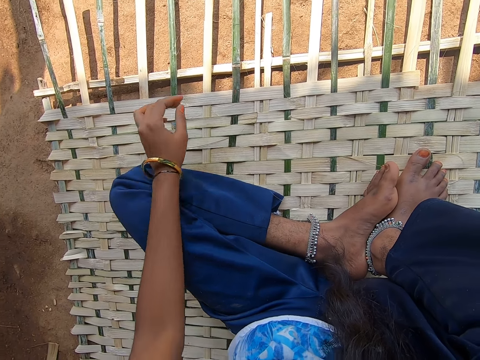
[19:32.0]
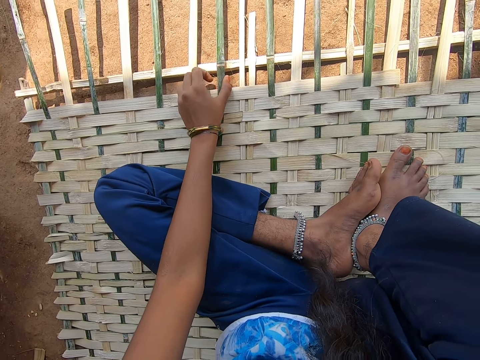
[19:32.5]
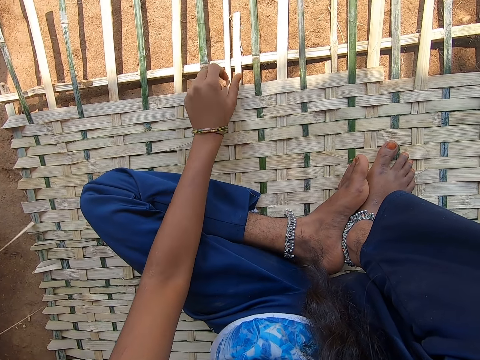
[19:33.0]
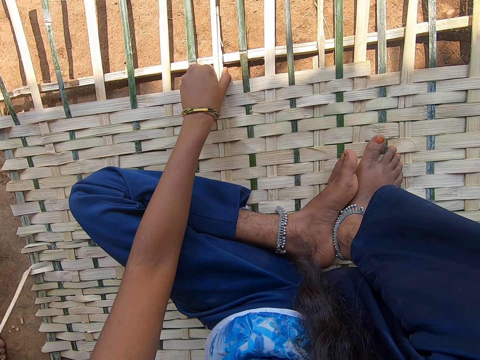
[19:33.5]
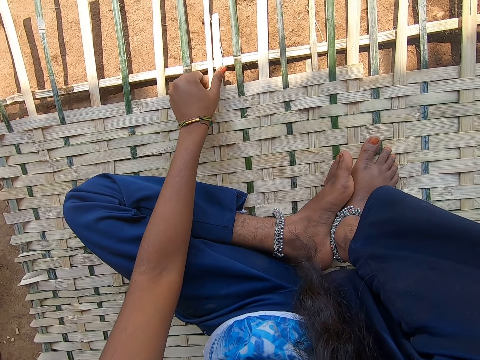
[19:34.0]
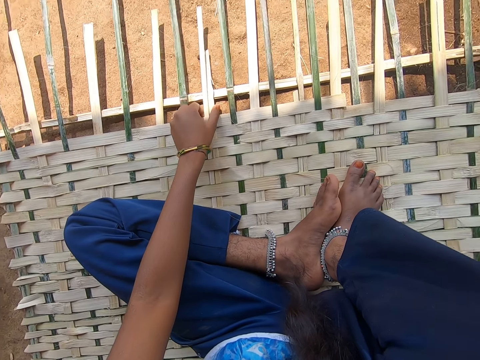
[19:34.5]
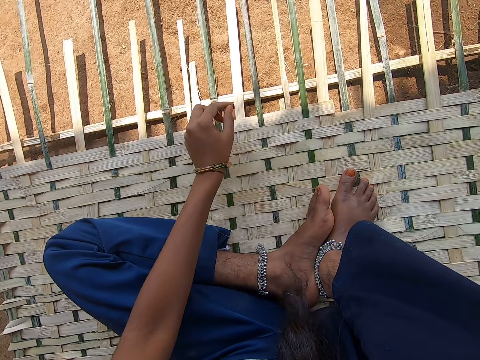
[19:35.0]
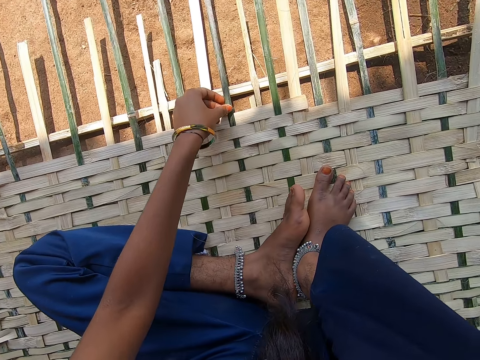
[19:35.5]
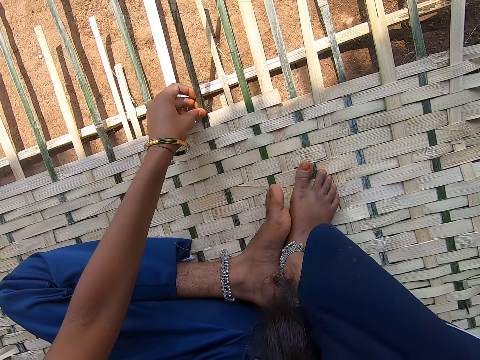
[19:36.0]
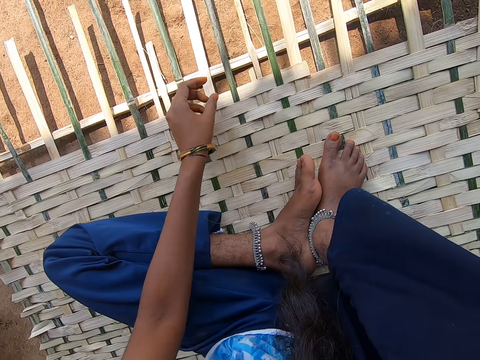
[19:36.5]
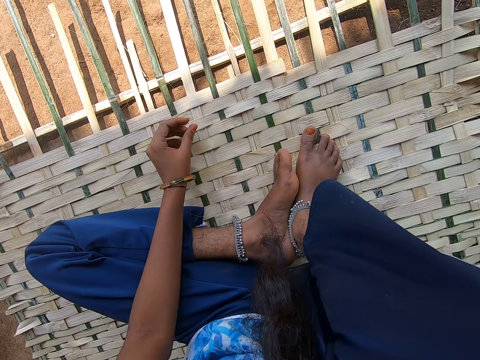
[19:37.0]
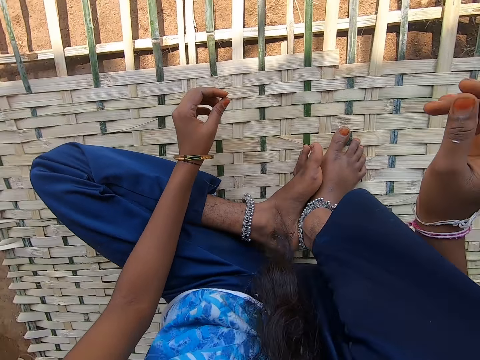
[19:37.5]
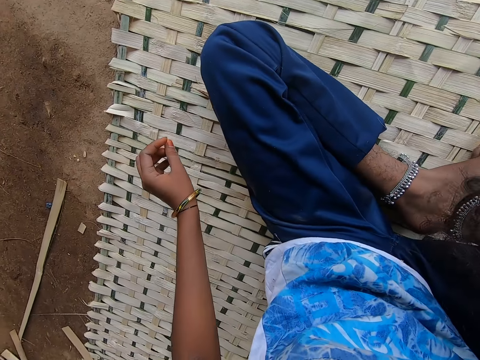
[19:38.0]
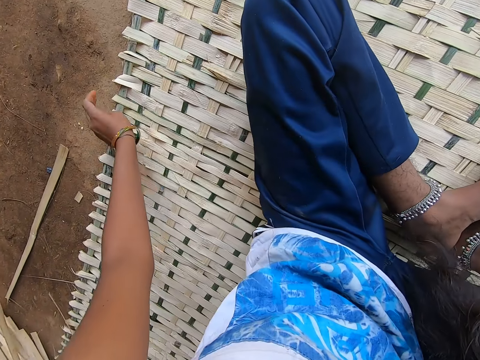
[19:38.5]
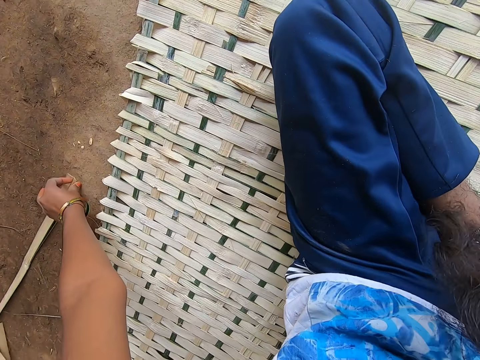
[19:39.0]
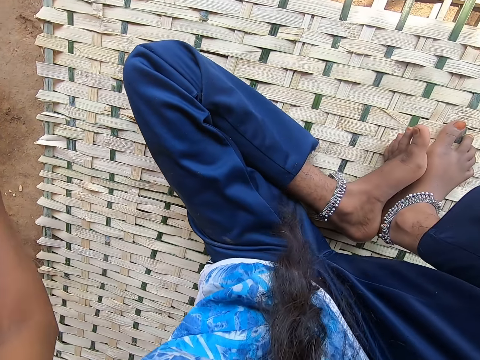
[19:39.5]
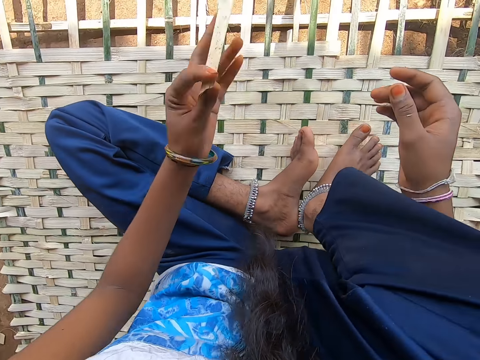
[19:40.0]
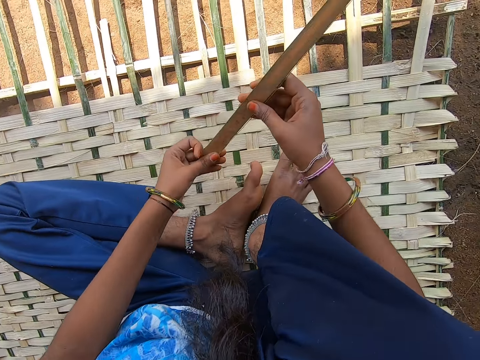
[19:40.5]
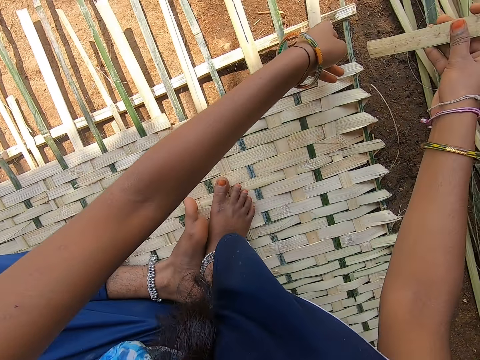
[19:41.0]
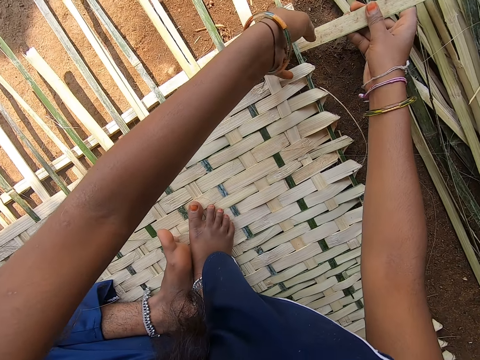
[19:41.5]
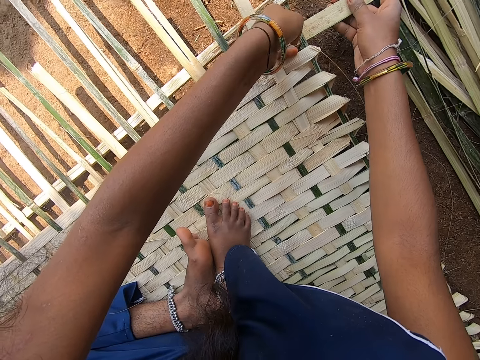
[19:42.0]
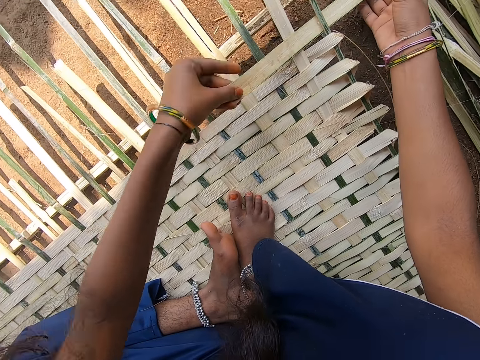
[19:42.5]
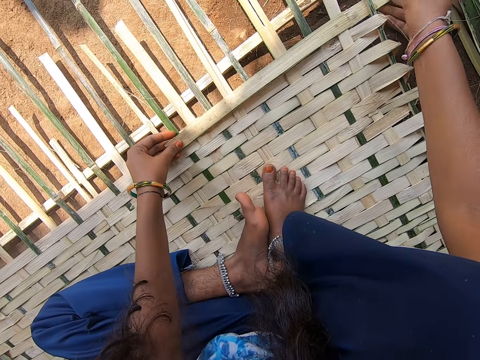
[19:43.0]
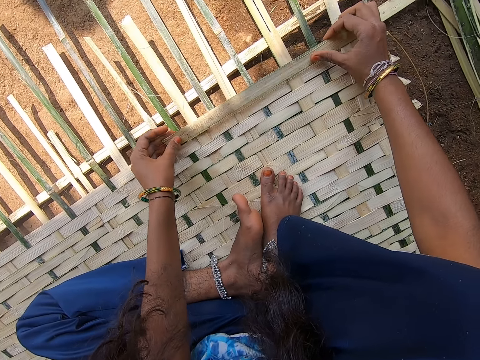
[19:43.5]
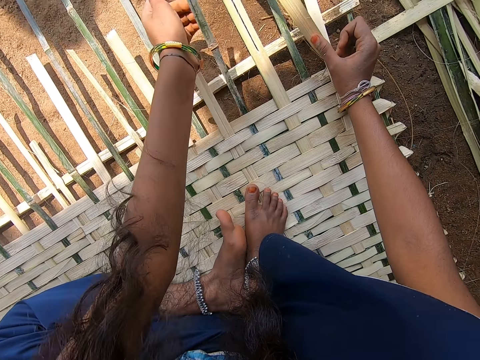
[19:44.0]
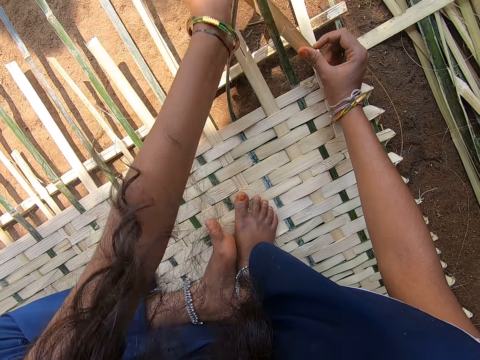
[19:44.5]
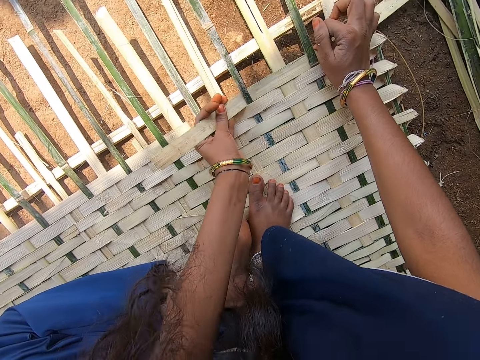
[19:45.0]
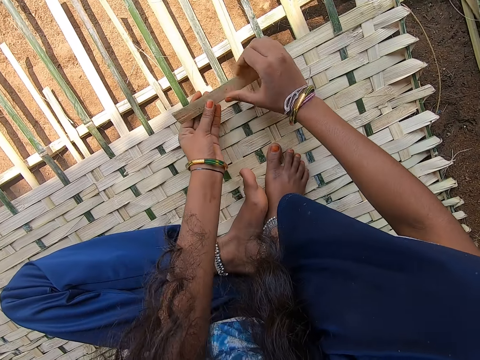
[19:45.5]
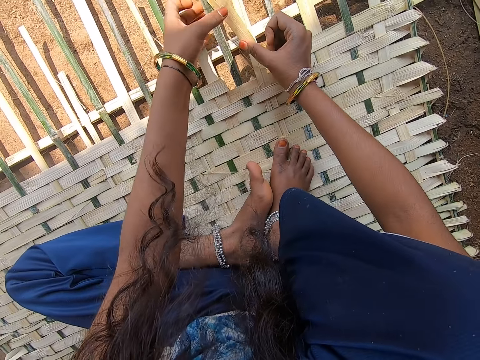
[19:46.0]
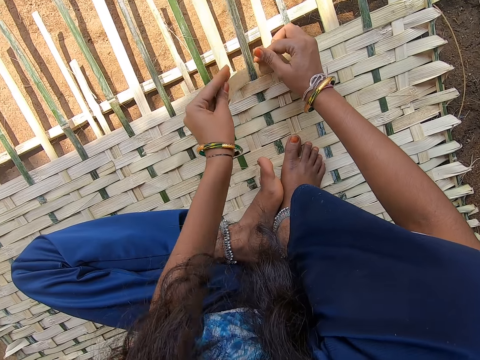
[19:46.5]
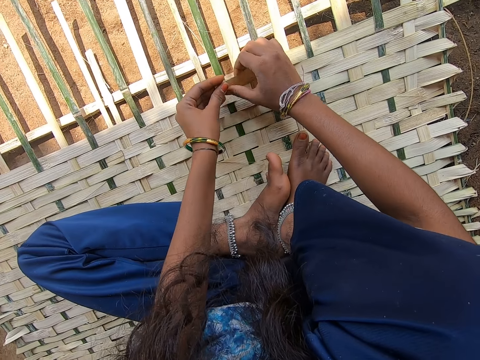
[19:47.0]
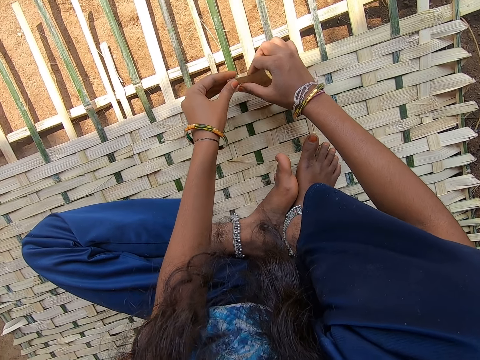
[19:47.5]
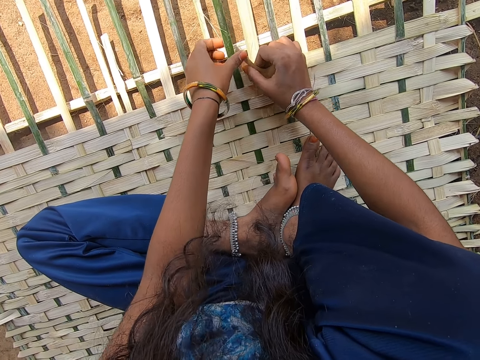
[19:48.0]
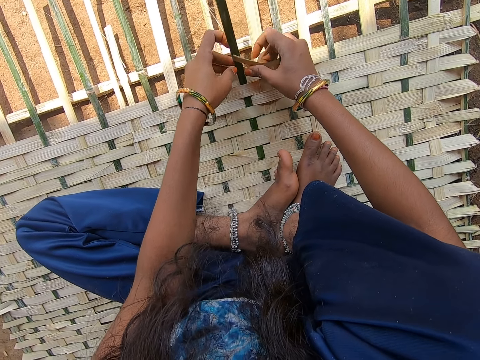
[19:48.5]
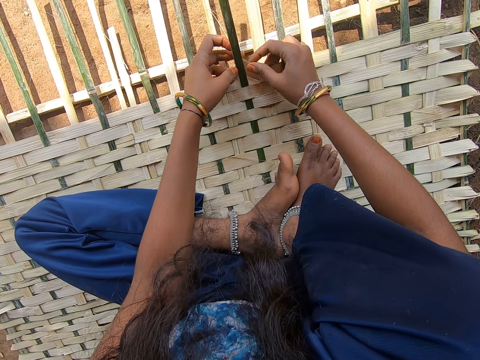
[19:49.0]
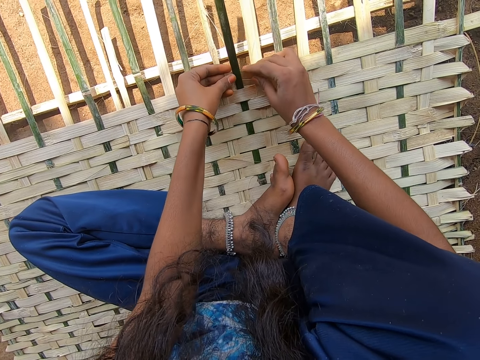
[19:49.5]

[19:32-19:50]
The camera wearer moves the bamboo strips. They hold a bamboo reed. They take bamboo reeds from the ground. They intertwine the bamboo strips. They weave.

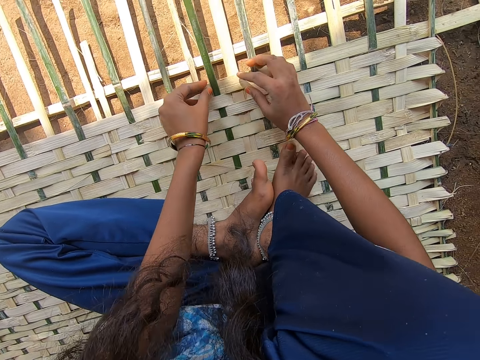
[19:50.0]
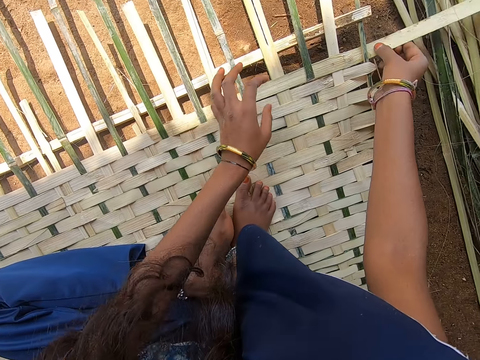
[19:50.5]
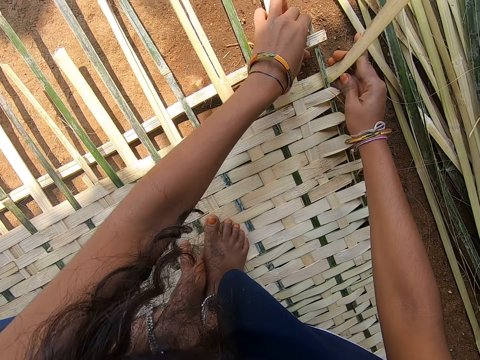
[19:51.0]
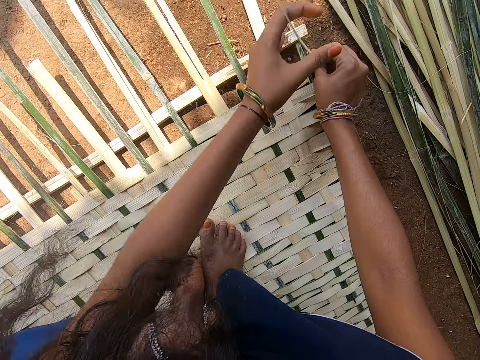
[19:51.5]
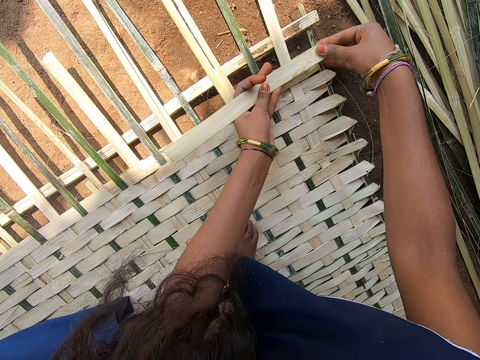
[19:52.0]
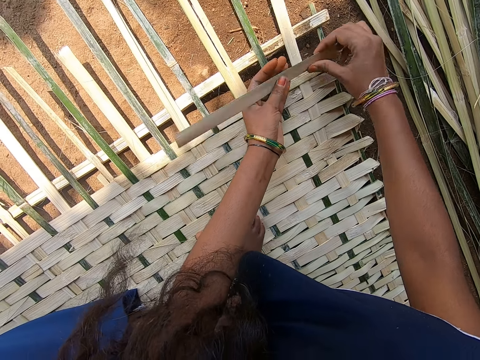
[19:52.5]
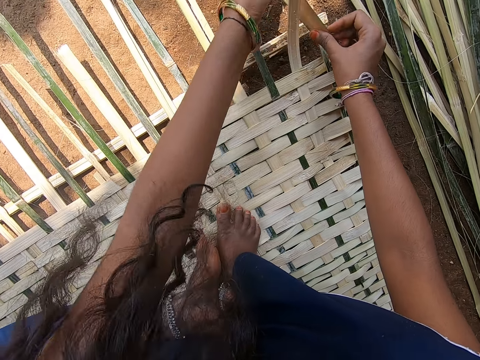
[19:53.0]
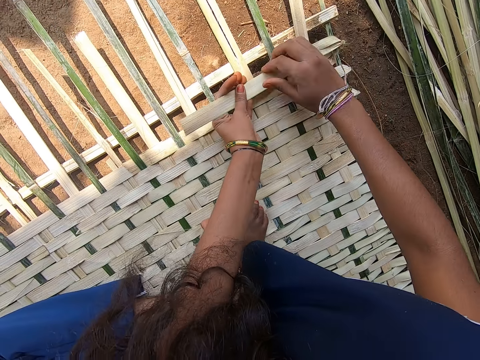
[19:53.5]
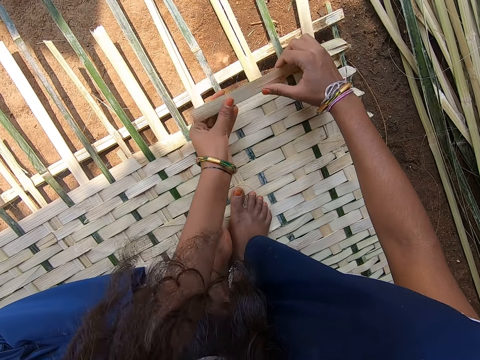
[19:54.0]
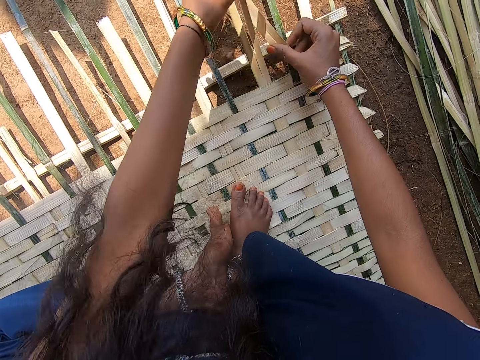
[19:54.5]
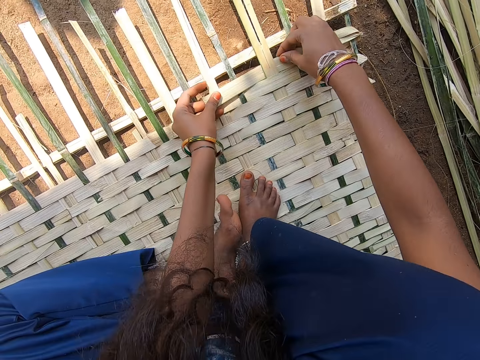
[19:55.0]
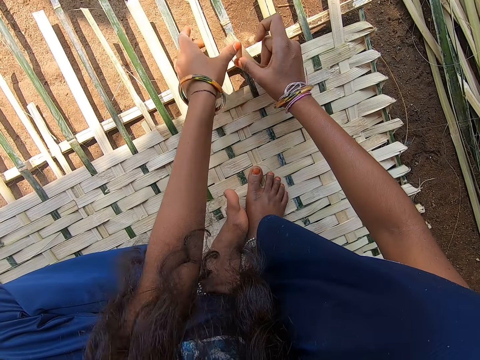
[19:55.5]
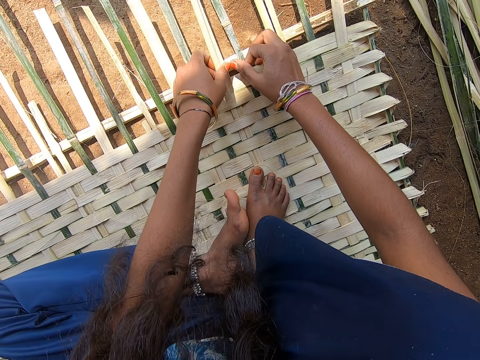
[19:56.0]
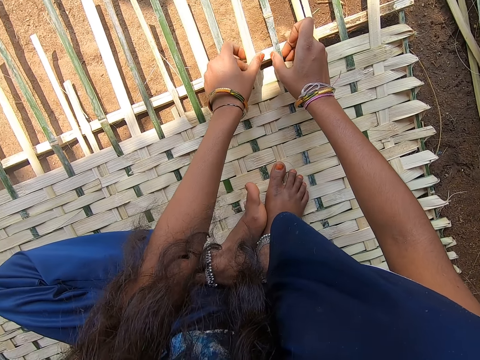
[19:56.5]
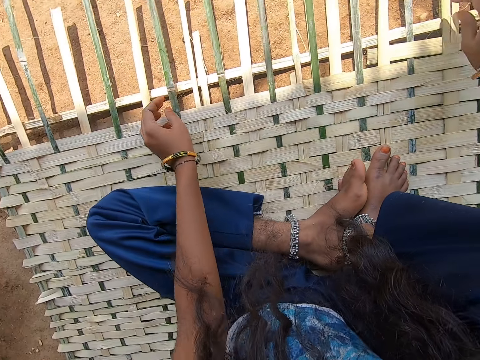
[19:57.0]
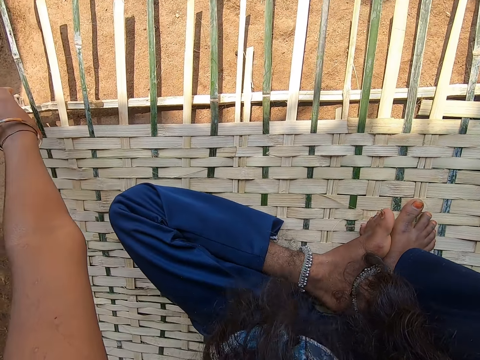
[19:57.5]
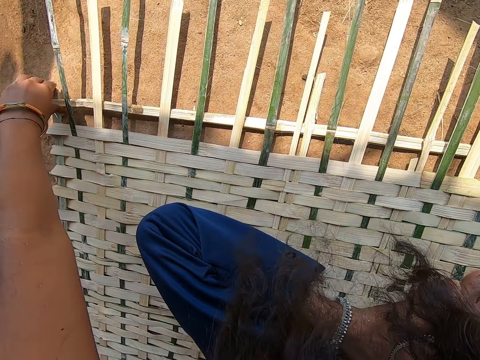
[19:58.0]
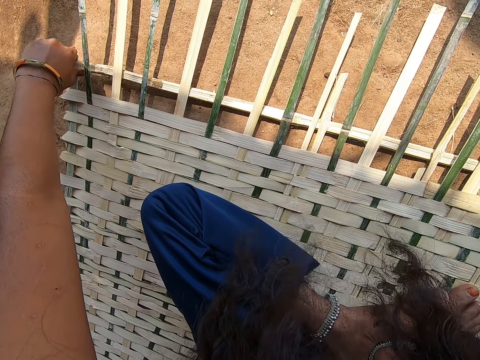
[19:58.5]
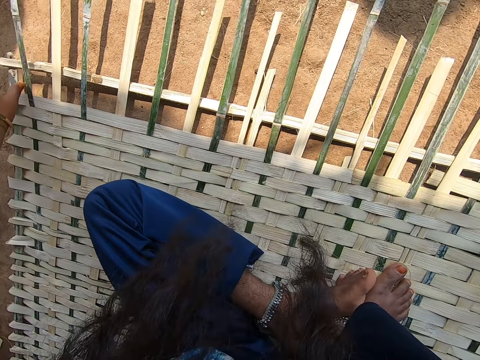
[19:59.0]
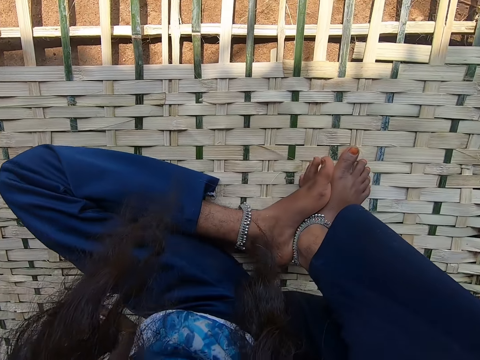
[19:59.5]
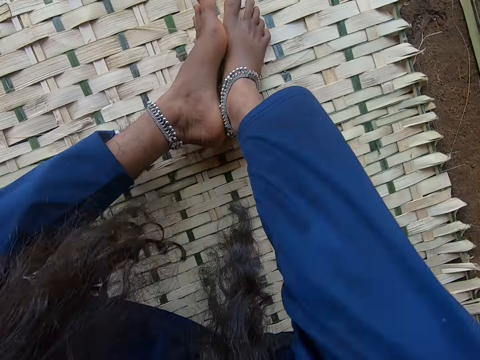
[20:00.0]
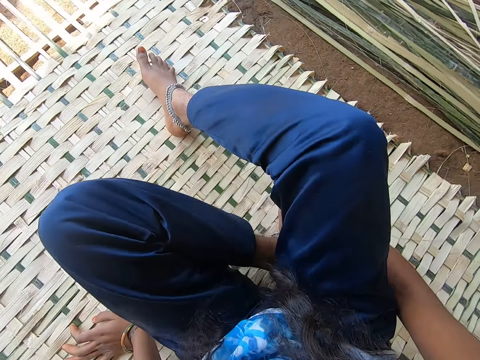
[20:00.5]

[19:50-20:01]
The camera wearer moves the bamboo strip.
